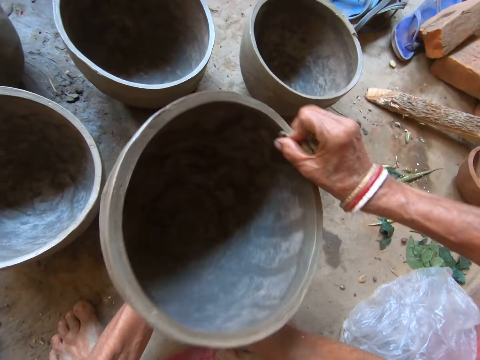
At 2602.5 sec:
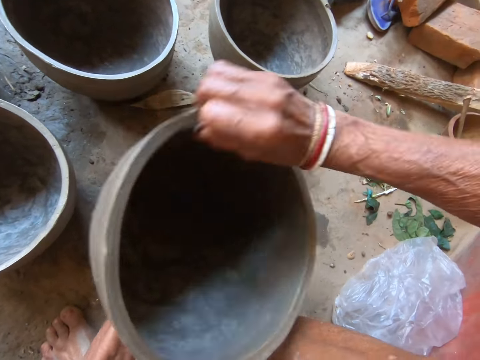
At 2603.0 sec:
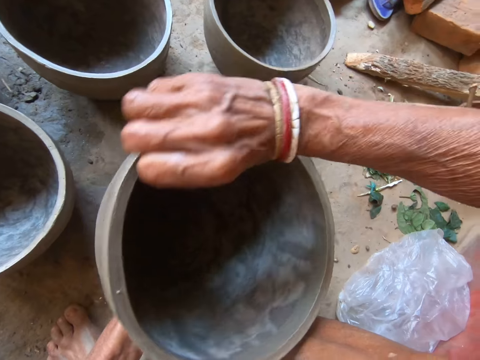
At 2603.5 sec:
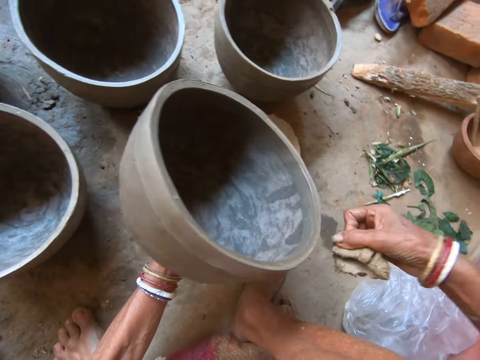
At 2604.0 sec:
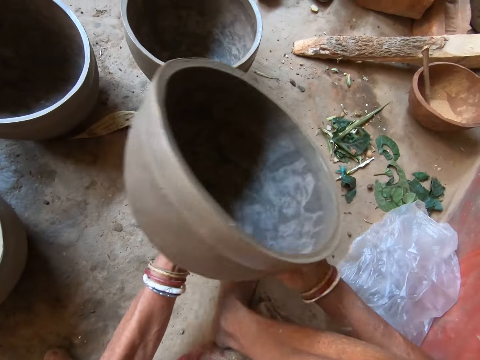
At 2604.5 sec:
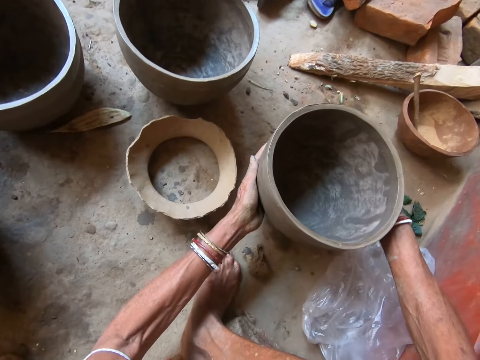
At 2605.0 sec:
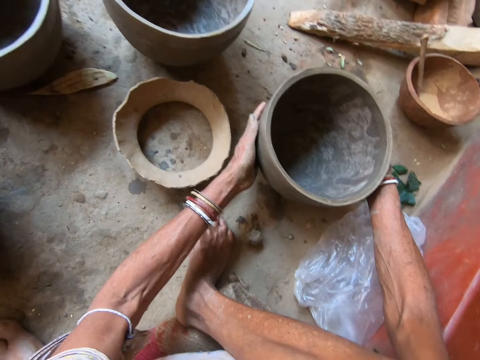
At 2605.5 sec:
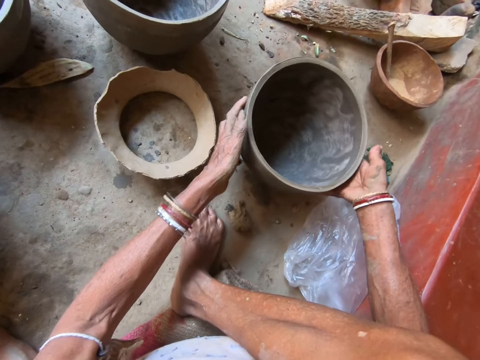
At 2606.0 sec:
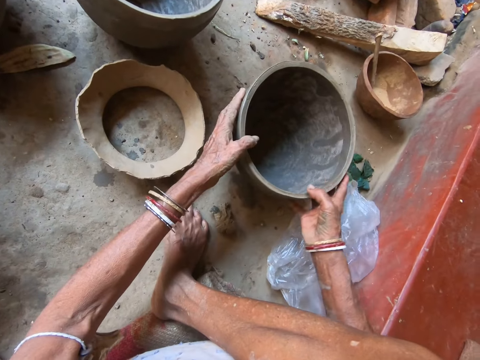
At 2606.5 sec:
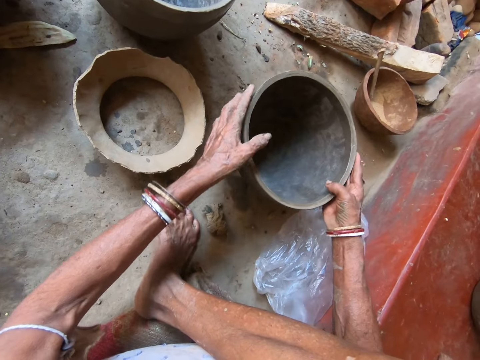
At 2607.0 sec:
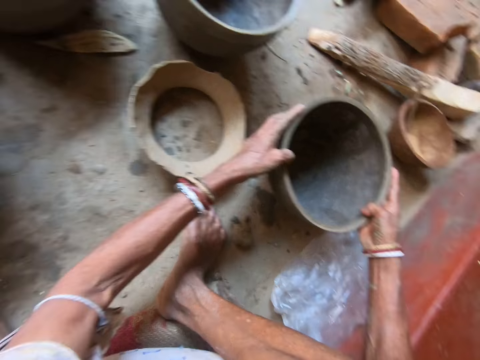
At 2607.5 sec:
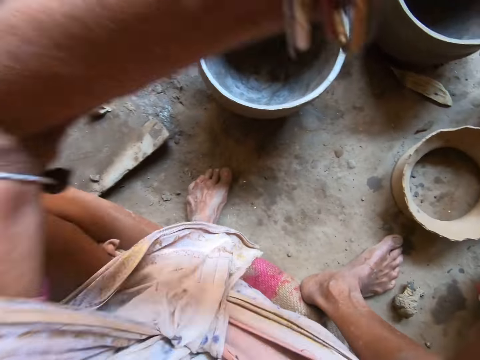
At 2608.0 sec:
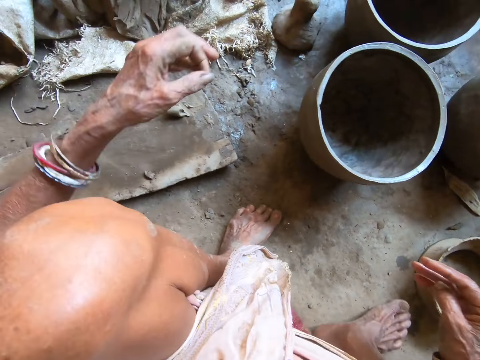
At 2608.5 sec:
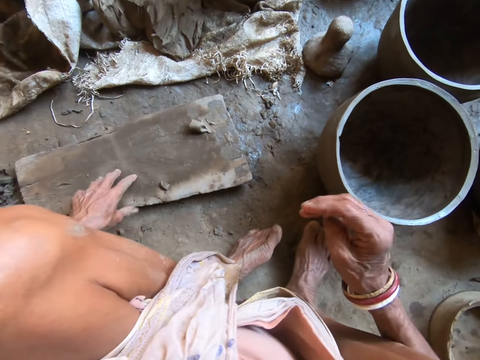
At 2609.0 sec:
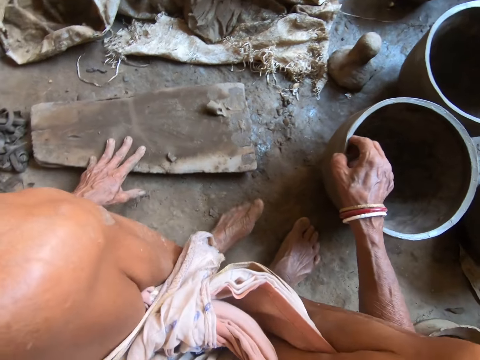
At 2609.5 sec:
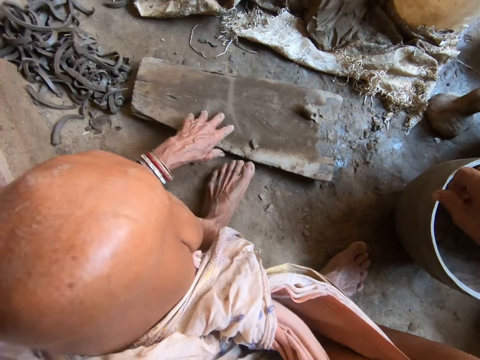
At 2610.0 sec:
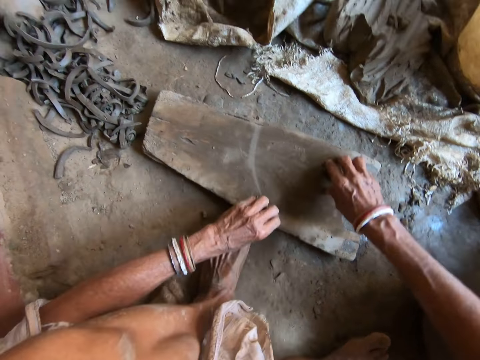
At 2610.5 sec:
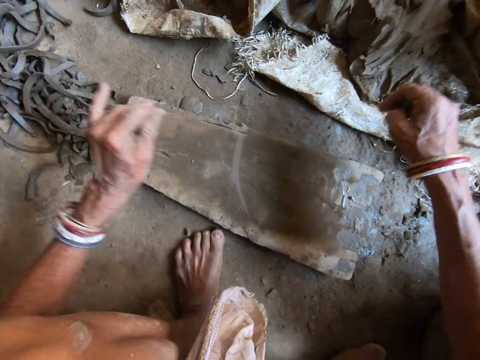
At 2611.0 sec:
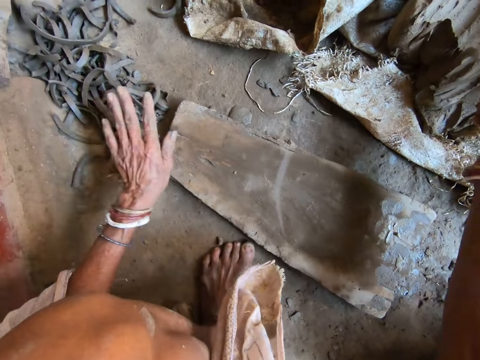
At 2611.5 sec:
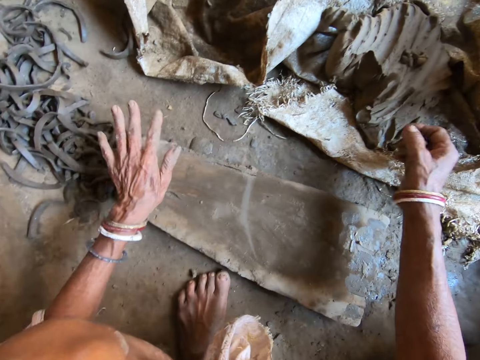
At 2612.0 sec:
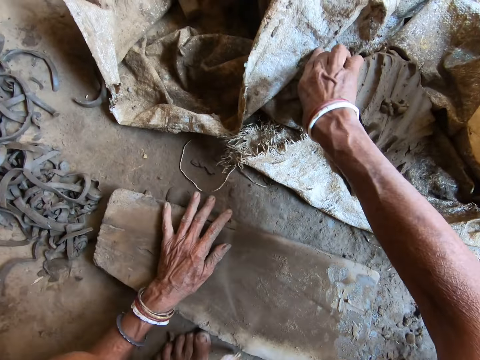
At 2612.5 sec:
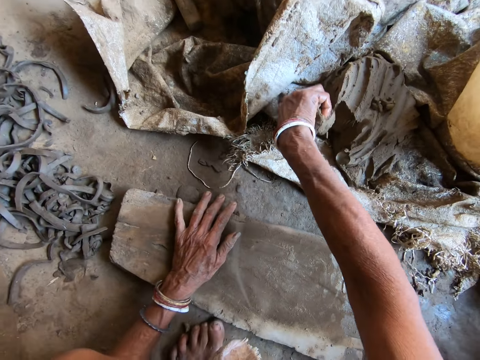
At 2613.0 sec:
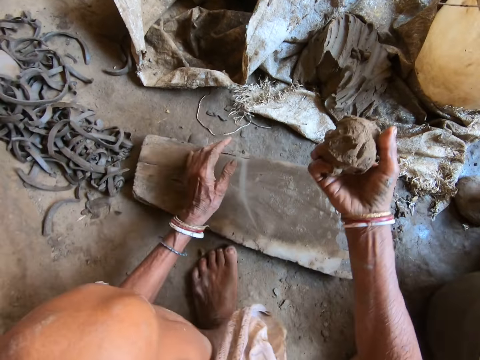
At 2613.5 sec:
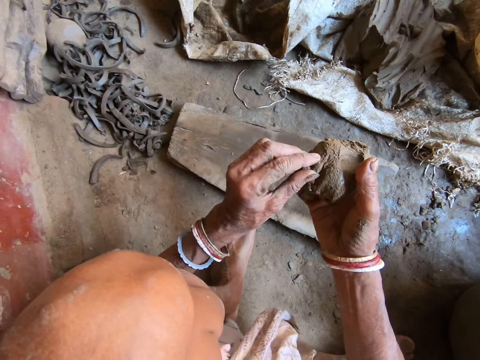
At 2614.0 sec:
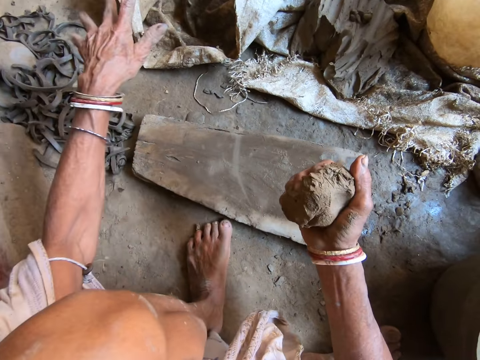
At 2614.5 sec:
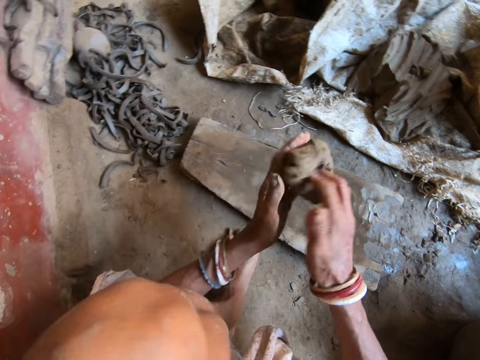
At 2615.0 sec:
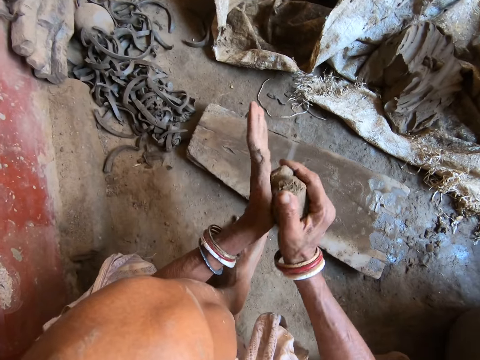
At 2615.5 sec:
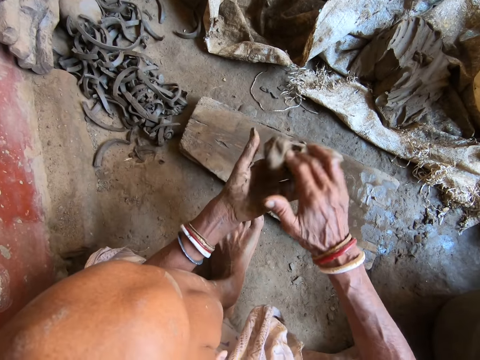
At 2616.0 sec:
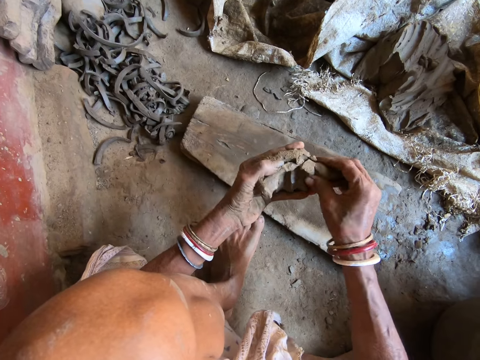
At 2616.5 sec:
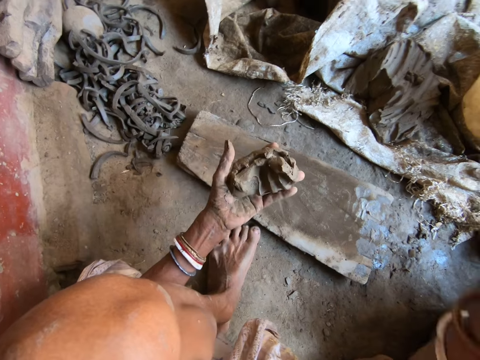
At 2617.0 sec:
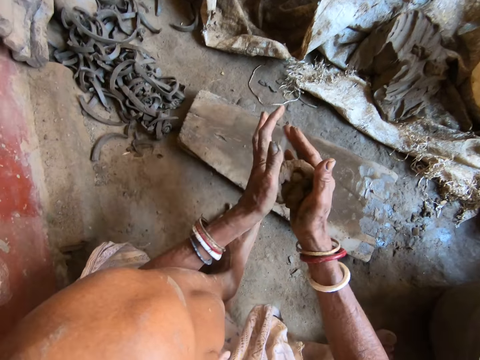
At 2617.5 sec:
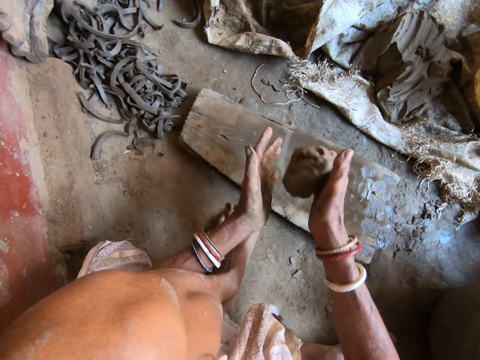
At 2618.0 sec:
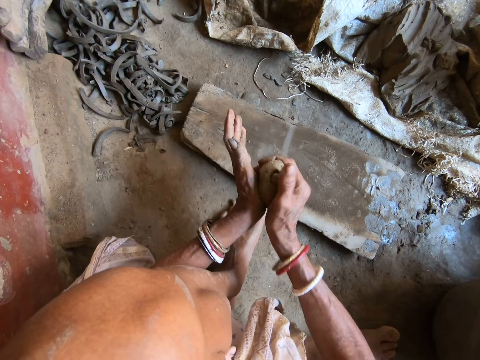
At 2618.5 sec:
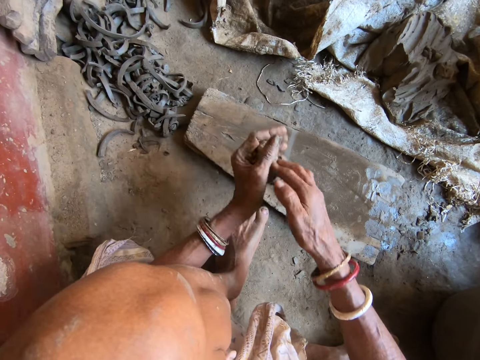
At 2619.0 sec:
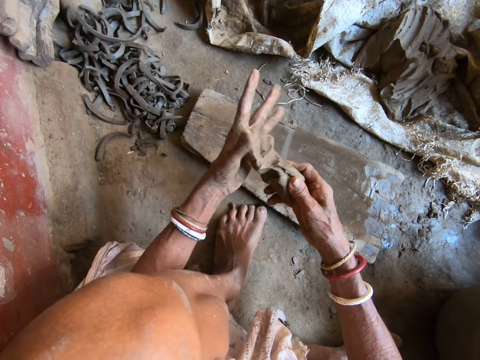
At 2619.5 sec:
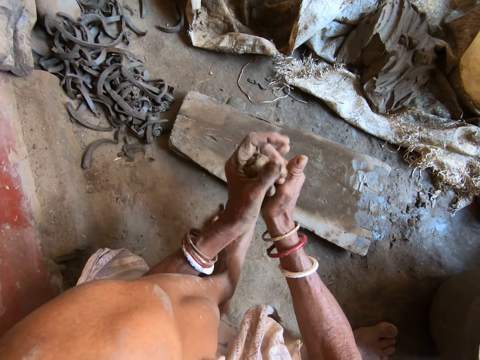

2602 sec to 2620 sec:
The camera wearer drops the foam onto the floor with her right hand. She places the clay pot in her left hand onto the floor with both hands. She interacts with a man. The camera wearer examines the pot. She lifts the hand. She holds the clay pot from the floor with her right hand. She picks the pot. She picks the foam from a plank on the floor with her right hand. She wipes the plank on the floor with her left hand. She scoops clay from a sack on the floor with her right hand. She examines the clay. She removes a stone from the clay in her left hand. She cuts the clay. She rolls the clay with both hands. She molds the clay. She cuts the clay. She throws the clay. She molds the clay.

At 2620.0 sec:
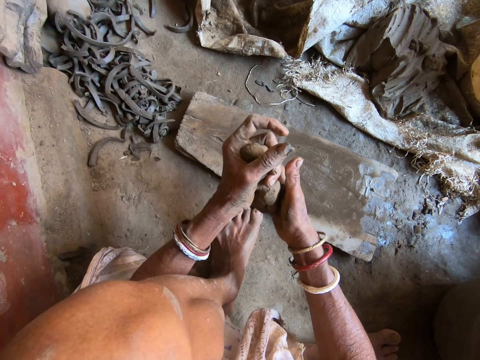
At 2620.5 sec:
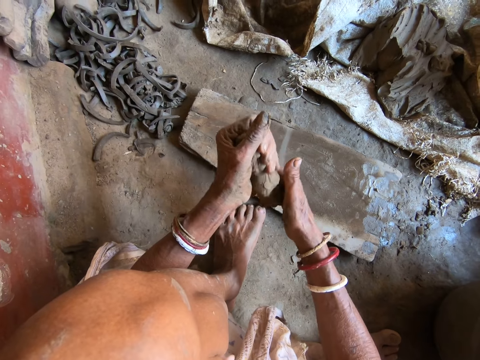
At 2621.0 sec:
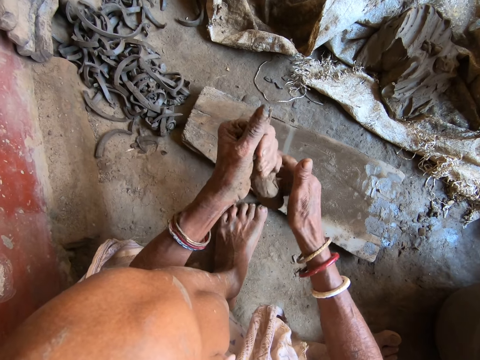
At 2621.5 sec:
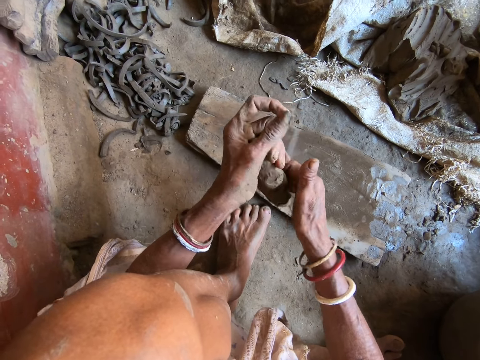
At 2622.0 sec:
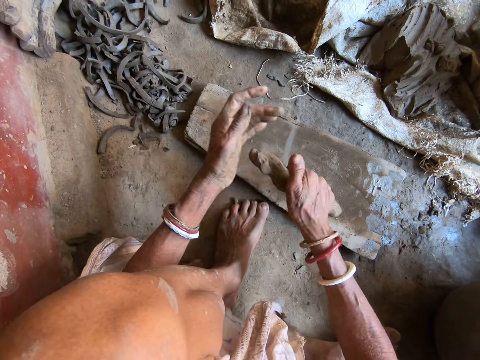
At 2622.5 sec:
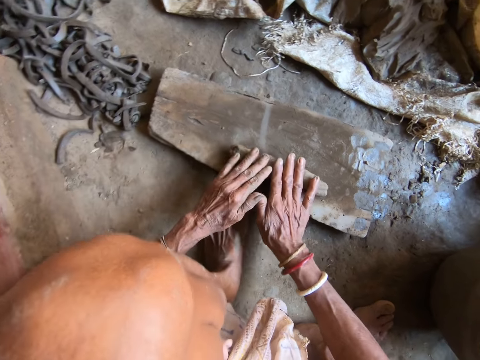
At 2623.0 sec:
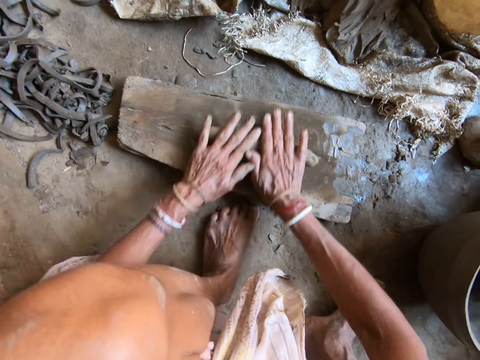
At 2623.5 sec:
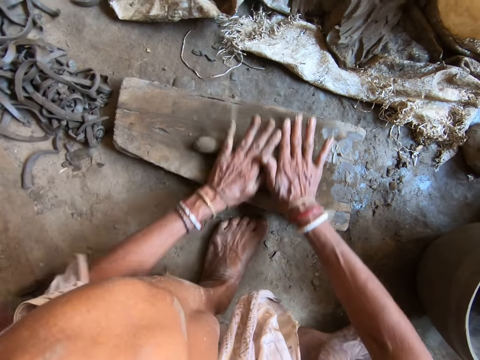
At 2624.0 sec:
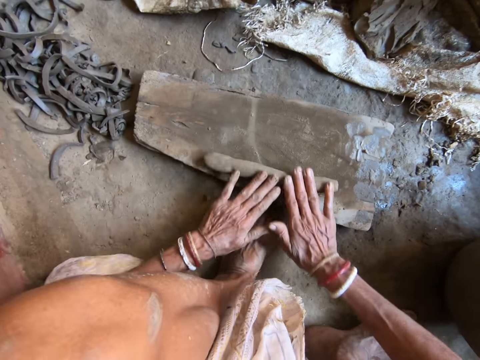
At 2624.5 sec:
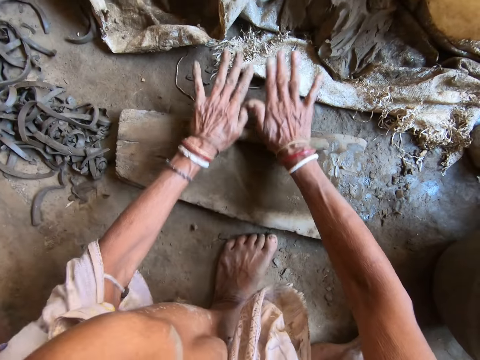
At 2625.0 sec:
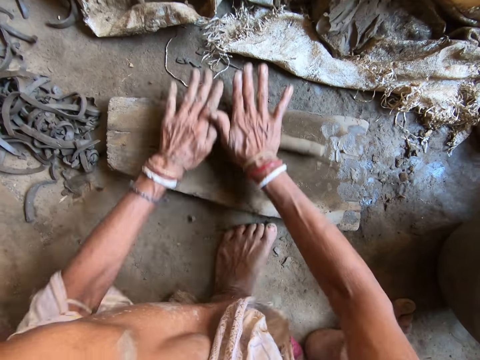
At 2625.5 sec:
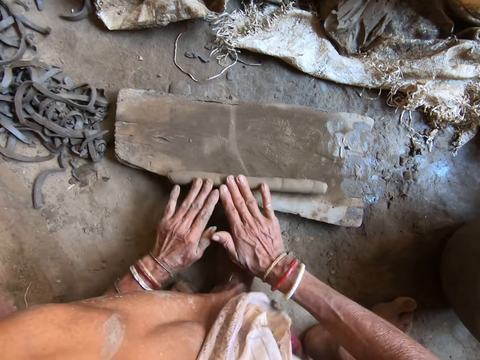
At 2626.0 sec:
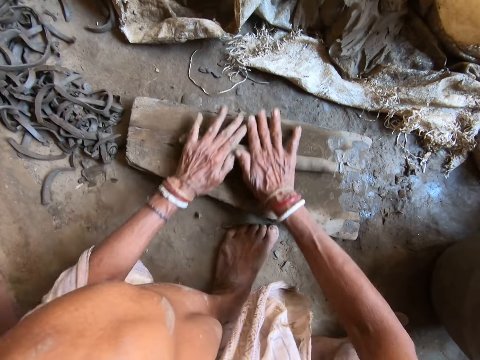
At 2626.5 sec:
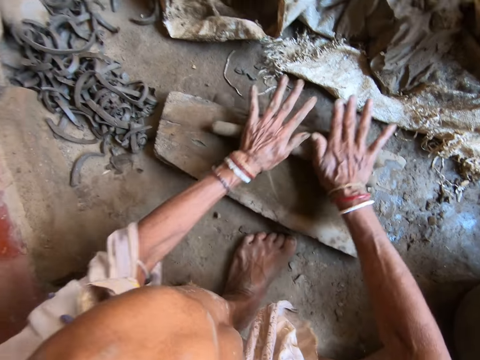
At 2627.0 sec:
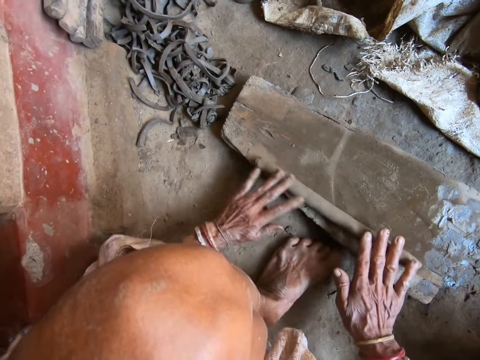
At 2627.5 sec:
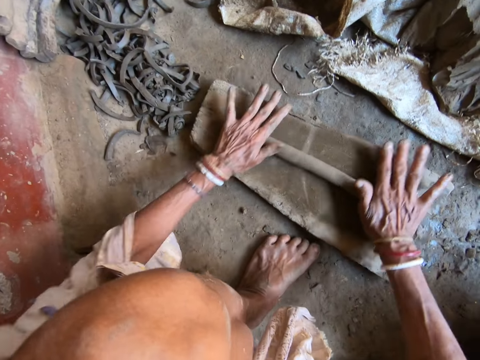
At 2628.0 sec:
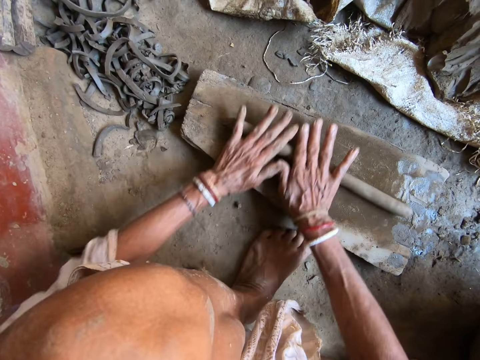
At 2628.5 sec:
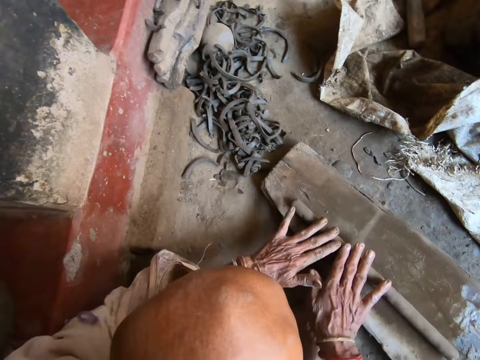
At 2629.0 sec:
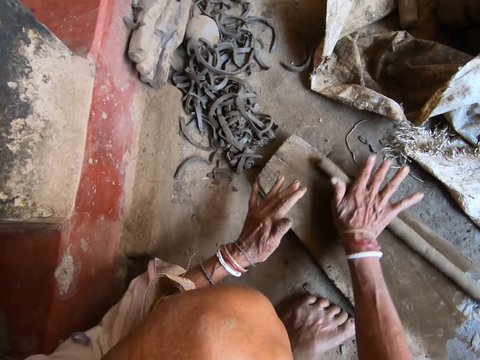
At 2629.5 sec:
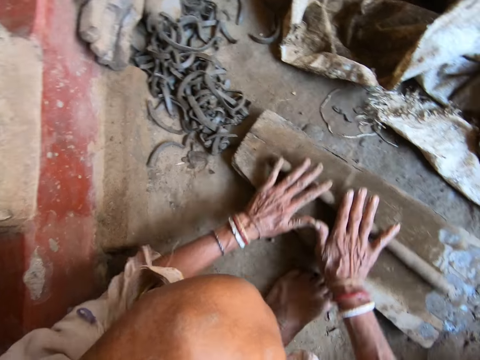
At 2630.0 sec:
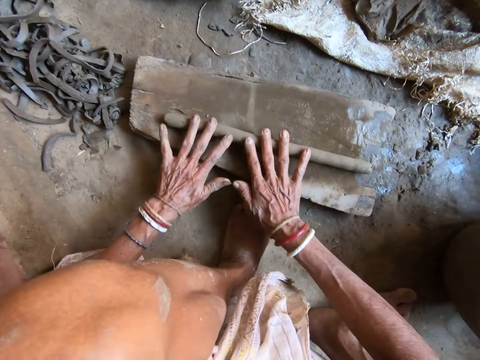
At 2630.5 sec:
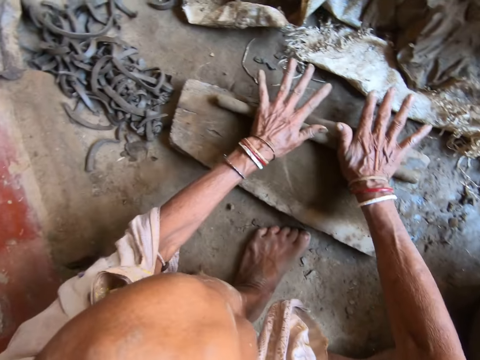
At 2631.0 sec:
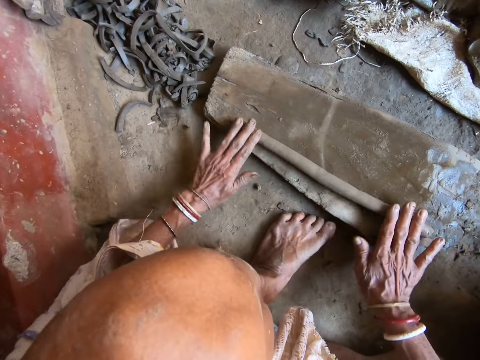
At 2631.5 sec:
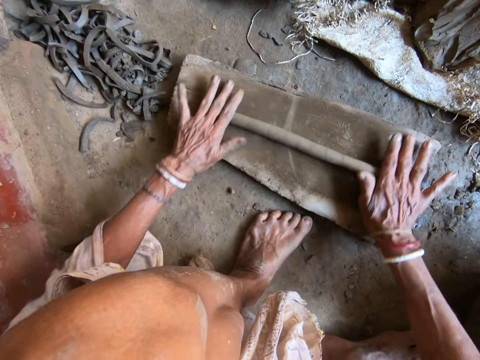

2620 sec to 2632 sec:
The camera wearer places the clay onto the plank with her right hand. She rolls the clay on the plank with both hands.
